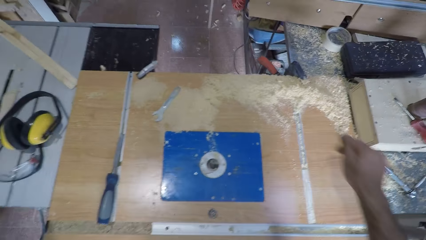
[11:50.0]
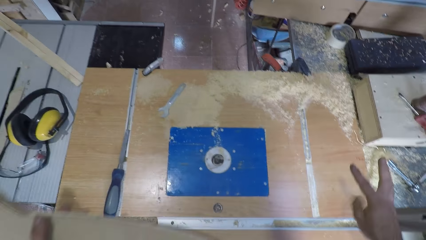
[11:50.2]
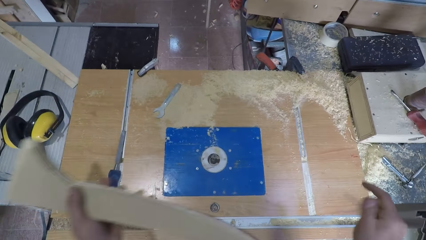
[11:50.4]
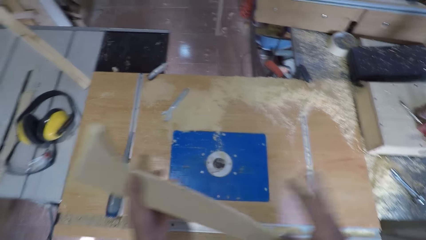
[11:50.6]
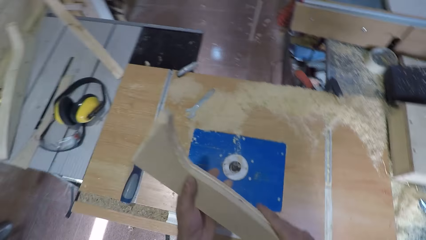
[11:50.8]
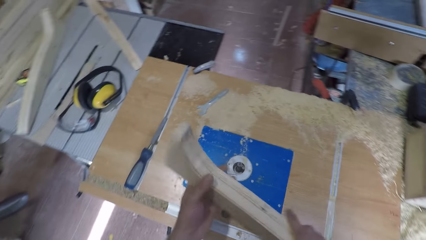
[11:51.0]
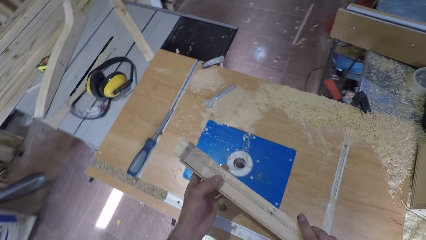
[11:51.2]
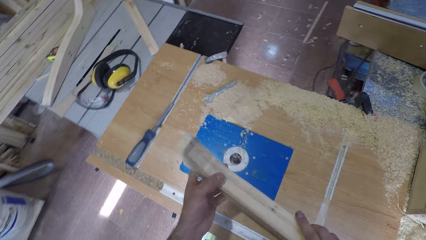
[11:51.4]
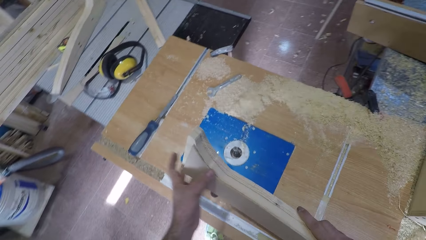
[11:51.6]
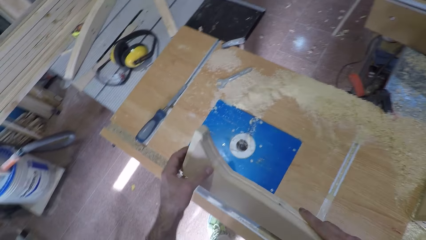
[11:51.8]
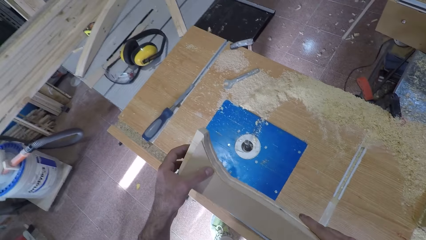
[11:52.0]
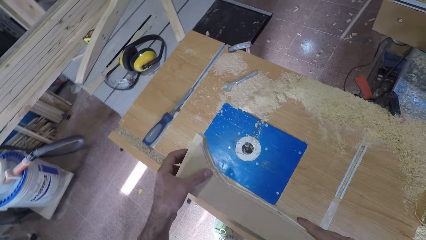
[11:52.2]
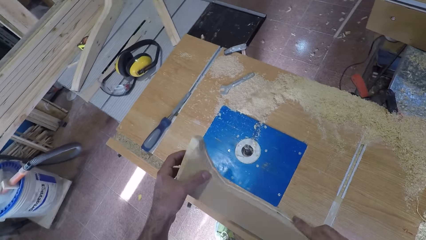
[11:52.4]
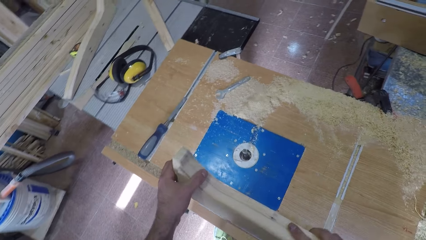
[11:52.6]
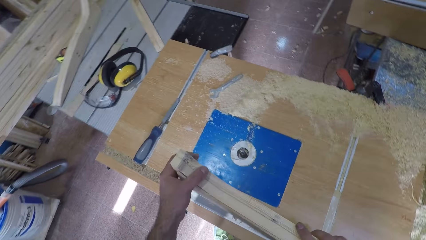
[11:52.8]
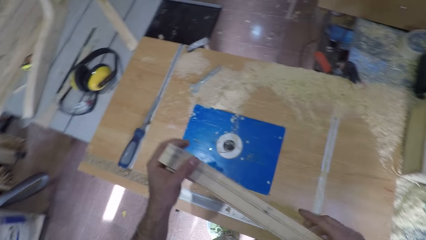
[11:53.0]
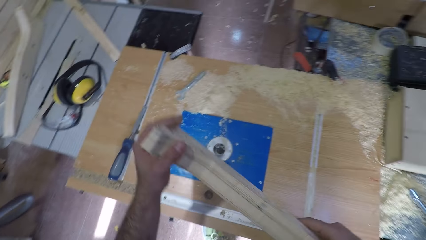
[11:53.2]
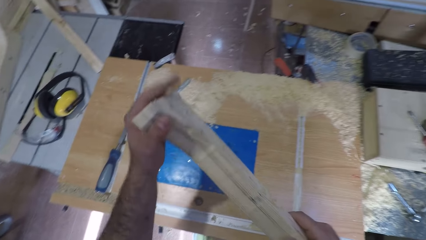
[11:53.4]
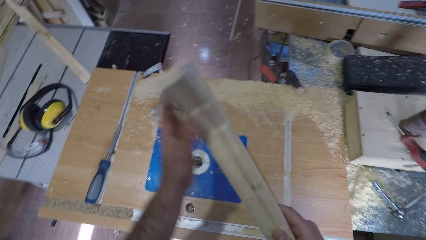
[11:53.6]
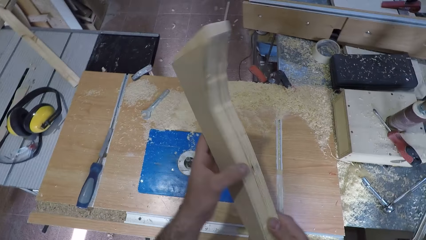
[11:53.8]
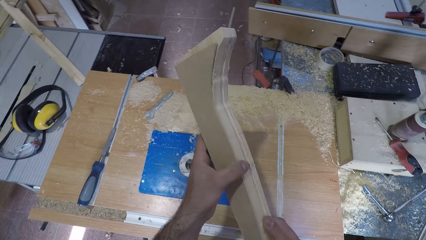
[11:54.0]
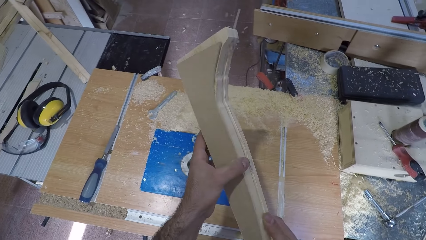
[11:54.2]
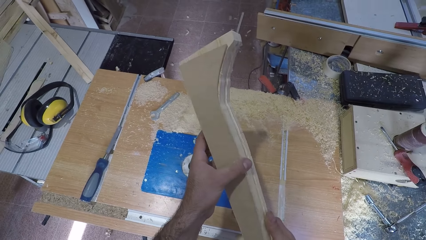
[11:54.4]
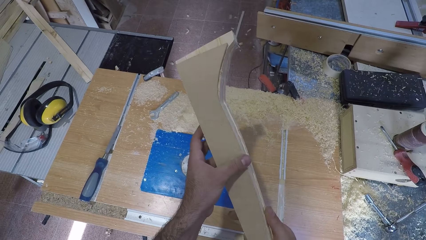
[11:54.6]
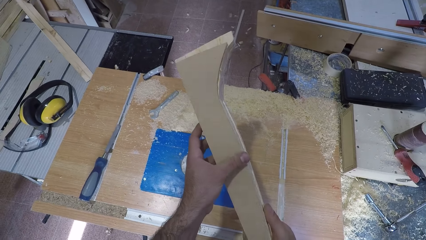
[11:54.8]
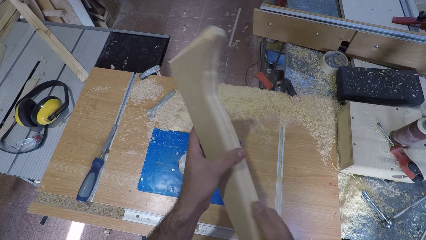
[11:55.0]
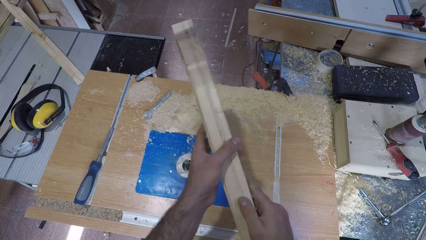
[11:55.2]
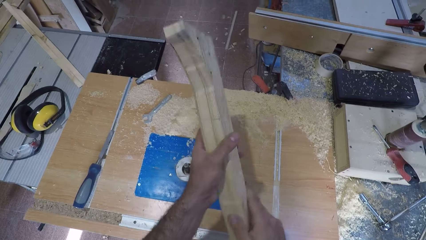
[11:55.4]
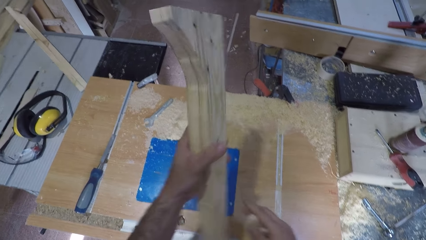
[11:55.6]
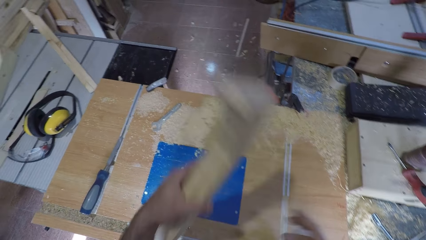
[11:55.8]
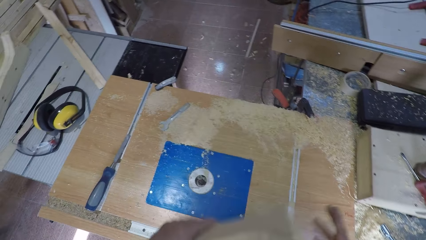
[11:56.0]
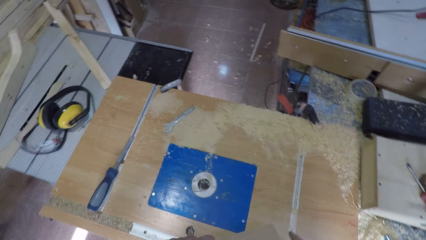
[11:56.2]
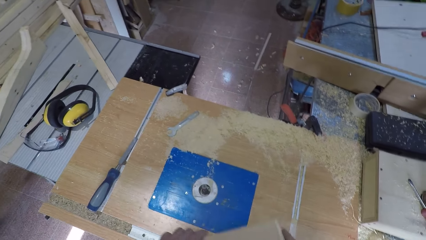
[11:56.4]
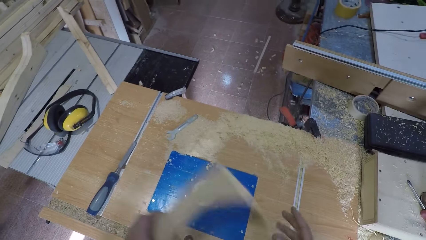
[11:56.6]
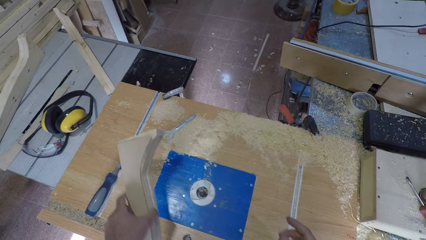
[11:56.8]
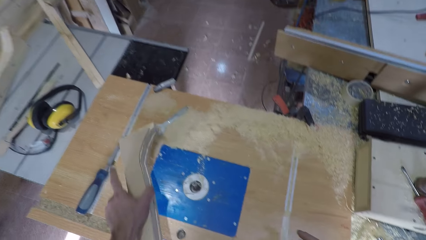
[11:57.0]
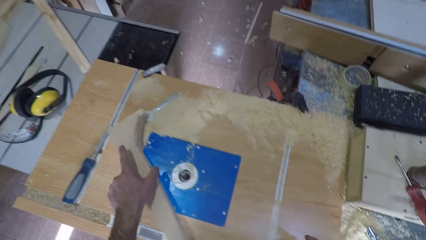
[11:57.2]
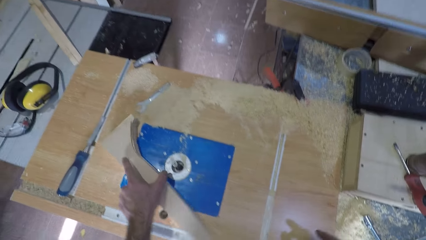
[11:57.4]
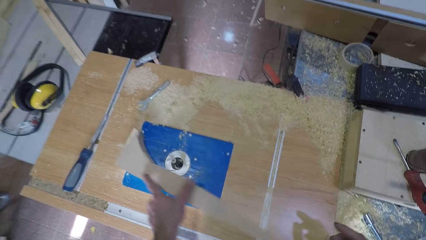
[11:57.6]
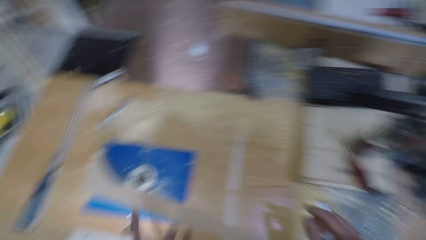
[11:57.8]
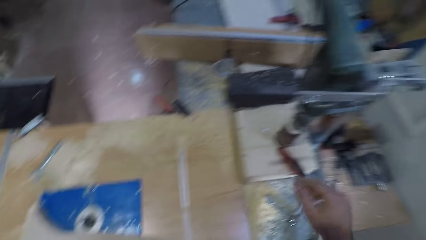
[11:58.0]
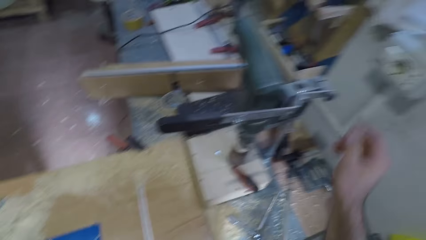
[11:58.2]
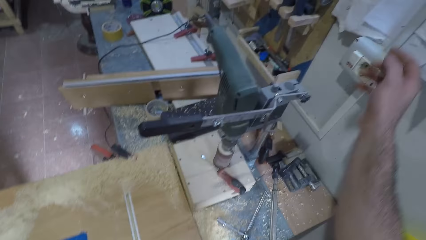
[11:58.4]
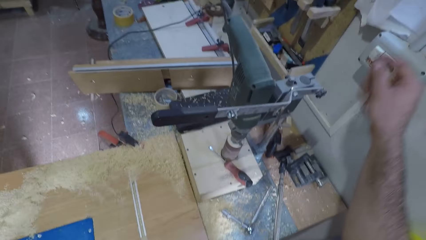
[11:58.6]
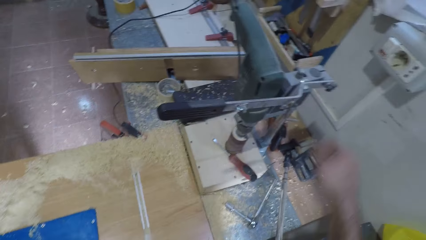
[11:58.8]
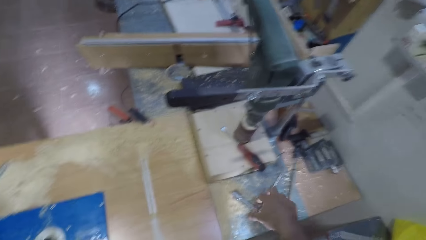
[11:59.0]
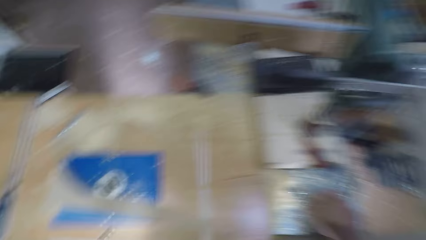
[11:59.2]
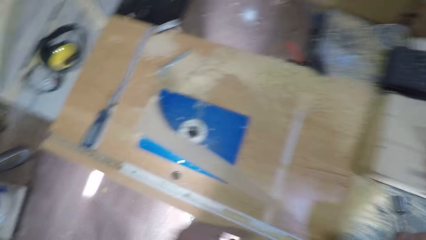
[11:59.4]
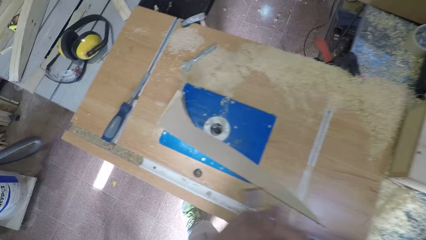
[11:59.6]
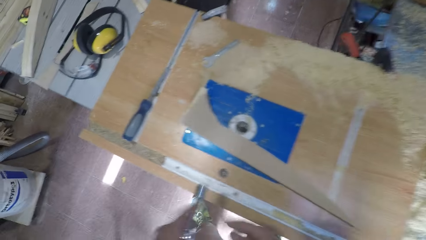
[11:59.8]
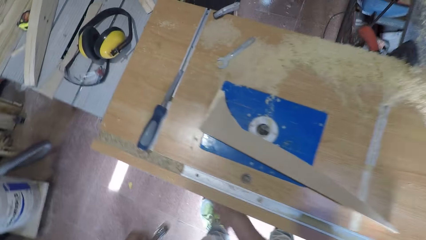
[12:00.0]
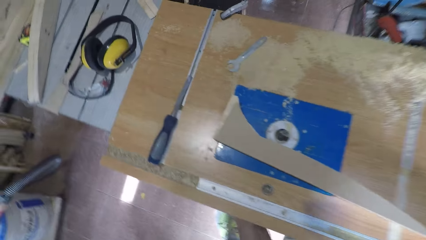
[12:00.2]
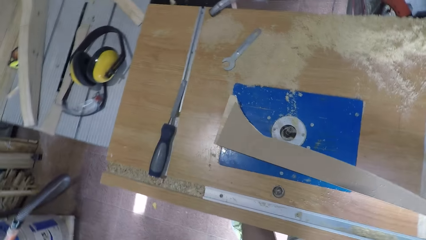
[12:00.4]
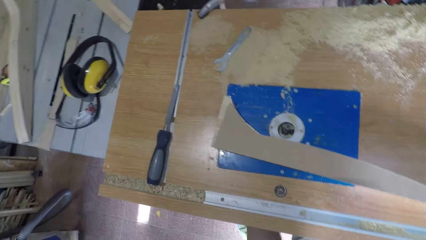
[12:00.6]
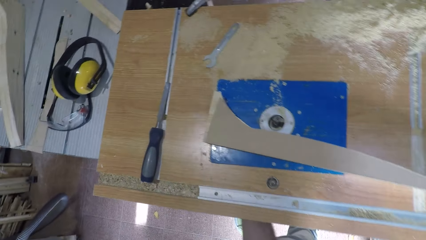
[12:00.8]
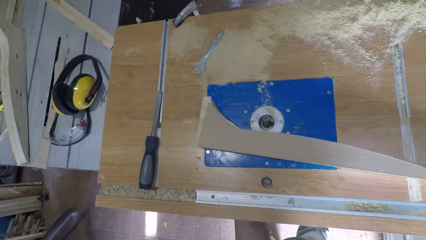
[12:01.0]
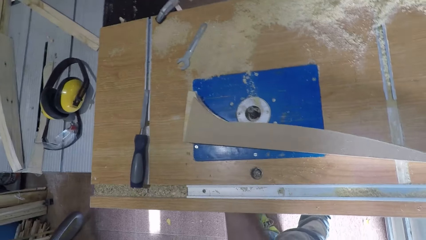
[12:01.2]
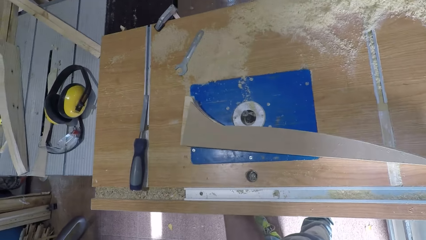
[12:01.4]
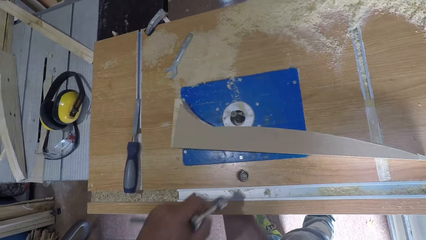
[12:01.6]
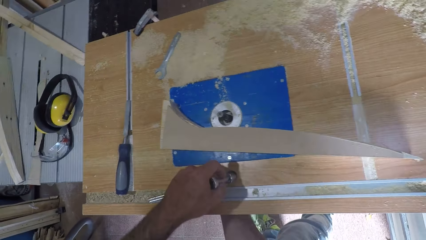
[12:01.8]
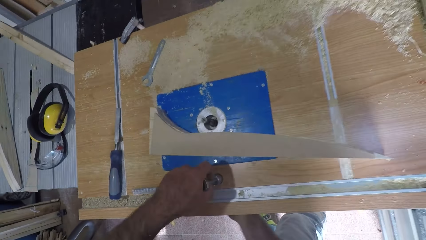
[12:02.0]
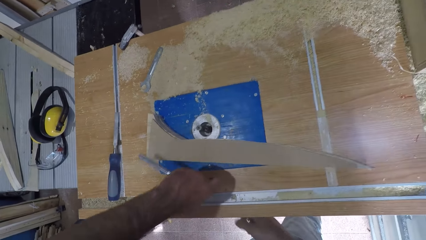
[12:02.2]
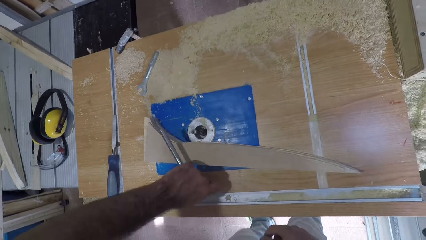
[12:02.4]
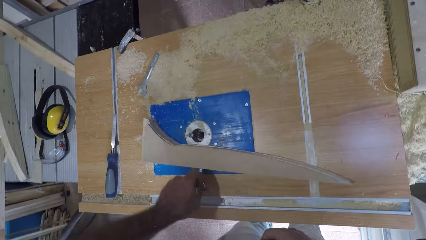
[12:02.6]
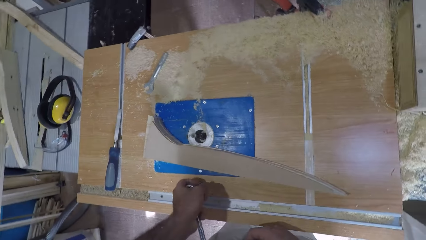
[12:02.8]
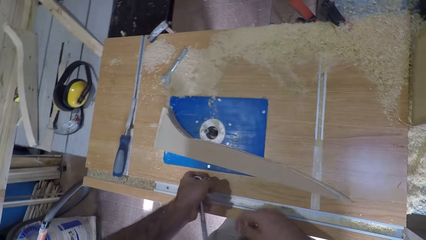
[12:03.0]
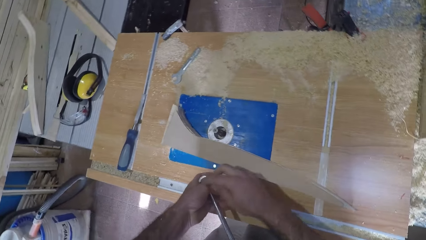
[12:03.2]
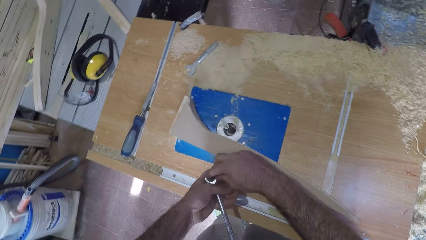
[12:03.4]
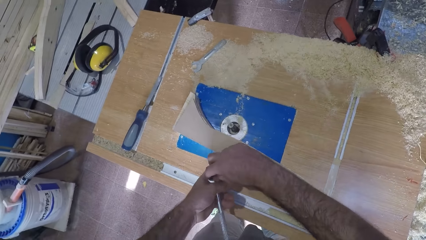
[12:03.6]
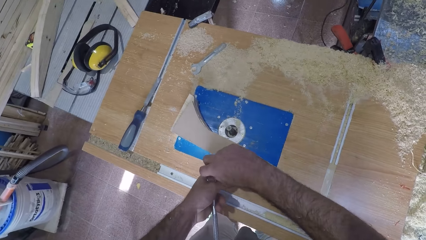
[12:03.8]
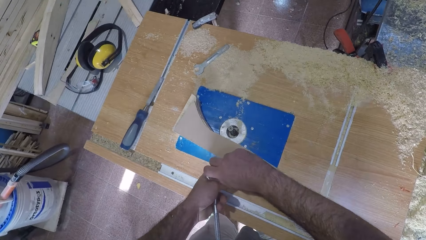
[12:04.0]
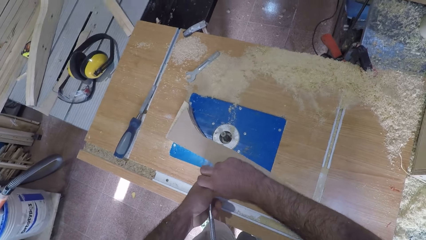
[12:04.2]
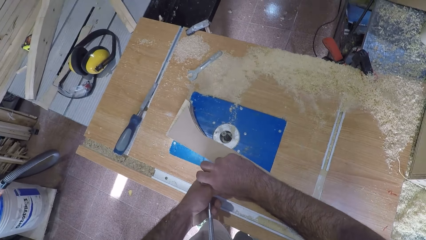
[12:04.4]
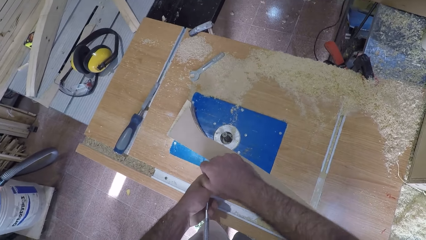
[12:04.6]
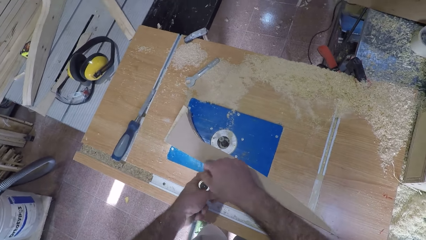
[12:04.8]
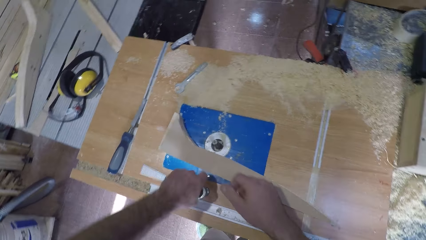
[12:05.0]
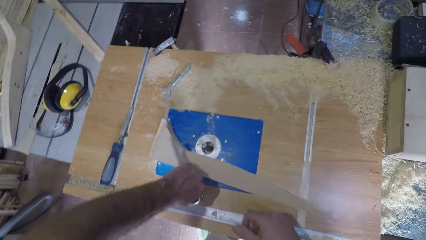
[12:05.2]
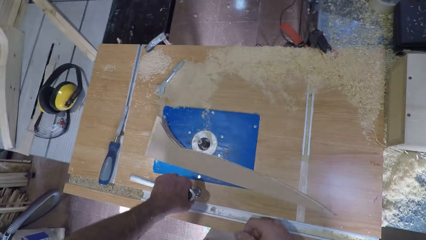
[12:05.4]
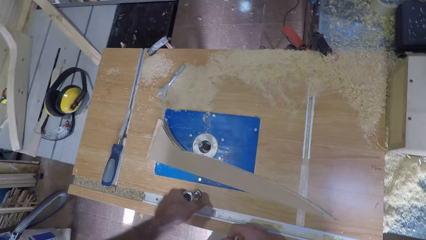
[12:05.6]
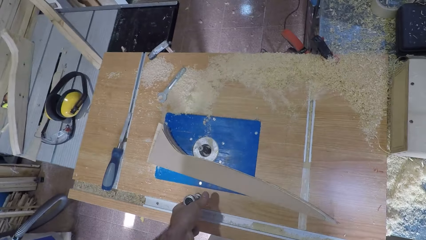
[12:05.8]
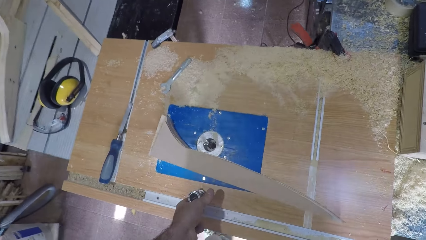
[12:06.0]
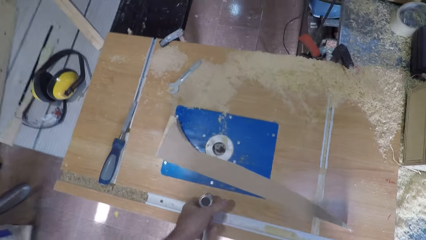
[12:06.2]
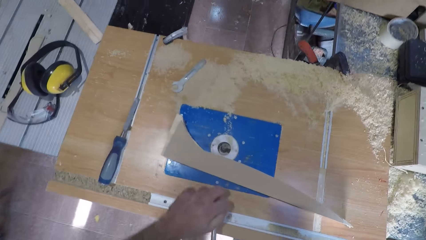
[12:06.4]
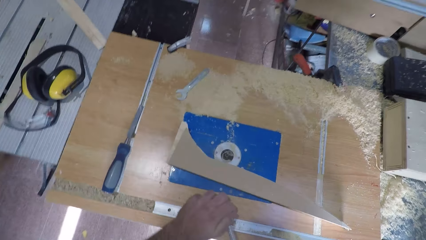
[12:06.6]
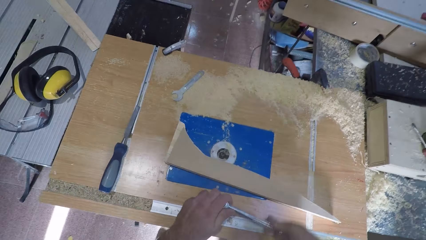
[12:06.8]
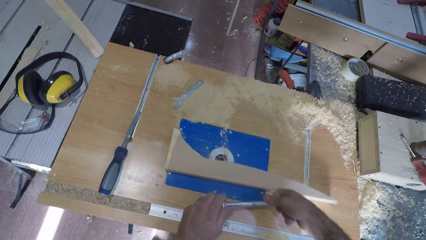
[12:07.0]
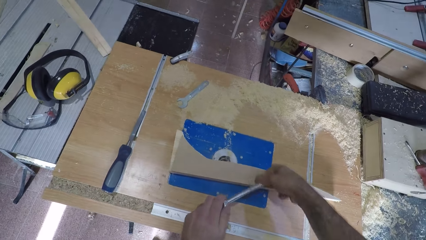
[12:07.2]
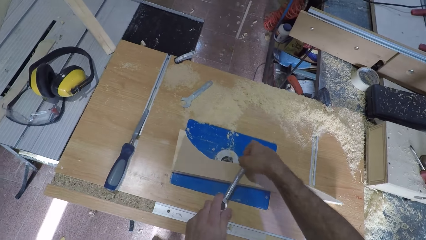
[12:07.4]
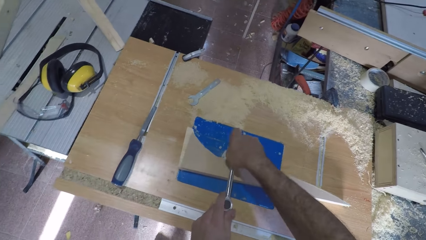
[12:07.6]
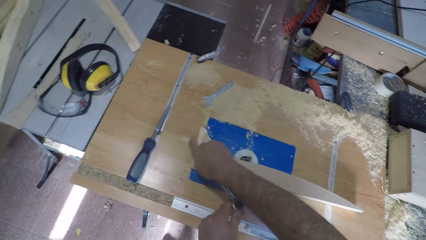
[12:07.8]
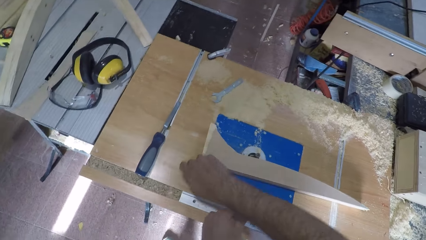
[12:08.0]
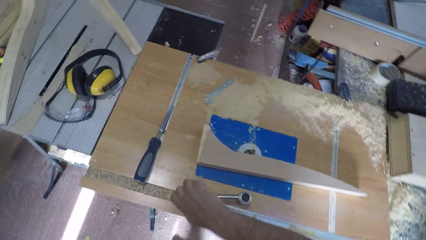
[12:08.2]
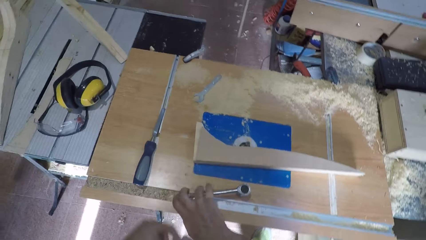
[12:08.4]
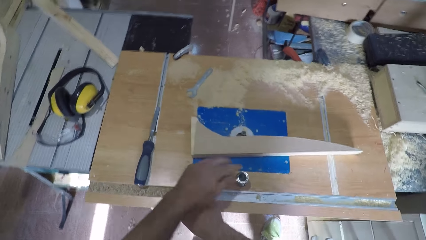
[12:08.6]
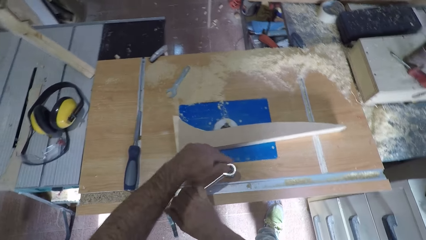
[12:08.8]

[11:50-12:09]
The camera wearer looks at the timber. He places the timber on the router table. He picks up a wrench on the workbench machine with his right hand. He passes the wrench to his left hand. He fixes something under the router table. He loosens a bolt on the workbench machine. He secures the nut on the router table.
